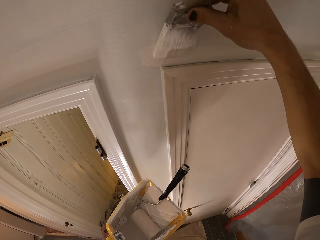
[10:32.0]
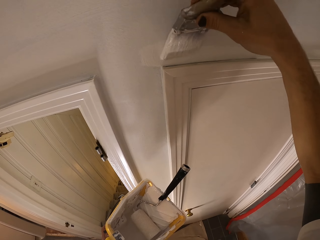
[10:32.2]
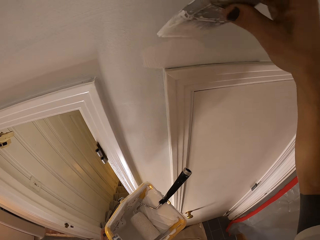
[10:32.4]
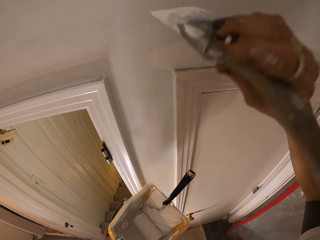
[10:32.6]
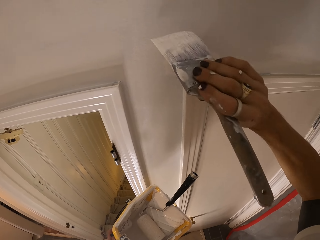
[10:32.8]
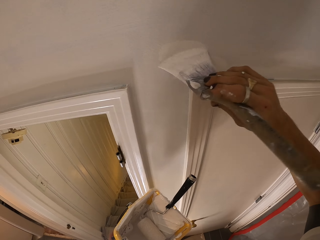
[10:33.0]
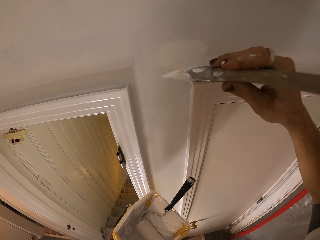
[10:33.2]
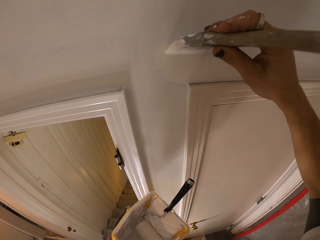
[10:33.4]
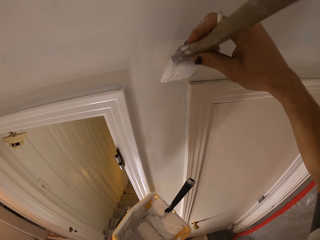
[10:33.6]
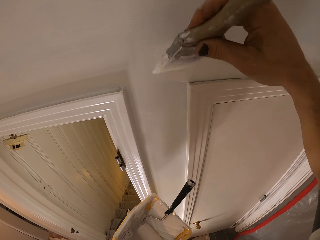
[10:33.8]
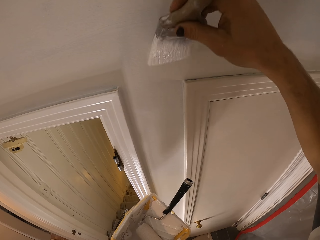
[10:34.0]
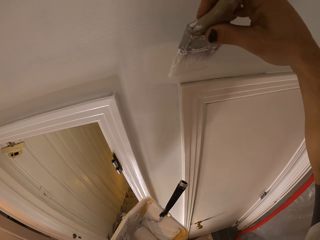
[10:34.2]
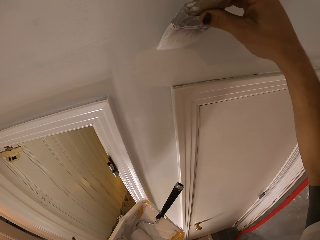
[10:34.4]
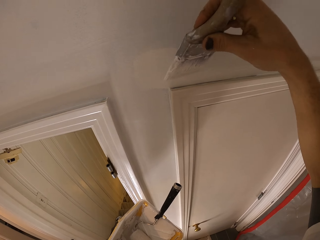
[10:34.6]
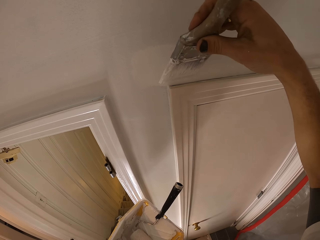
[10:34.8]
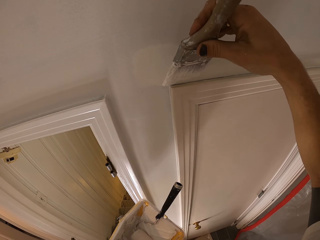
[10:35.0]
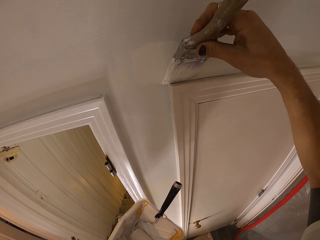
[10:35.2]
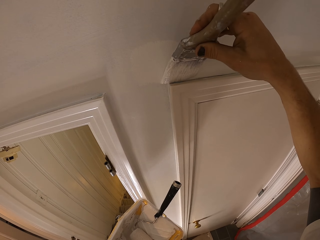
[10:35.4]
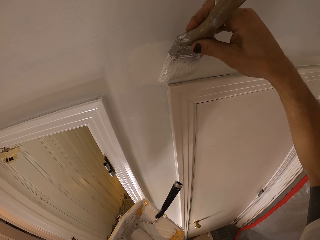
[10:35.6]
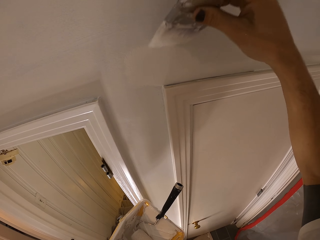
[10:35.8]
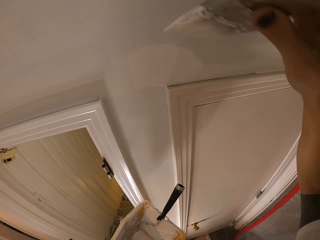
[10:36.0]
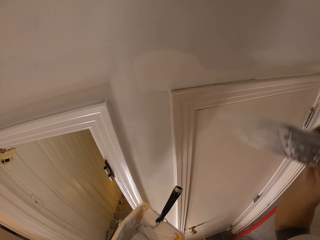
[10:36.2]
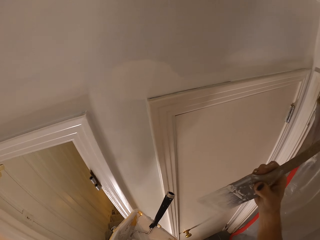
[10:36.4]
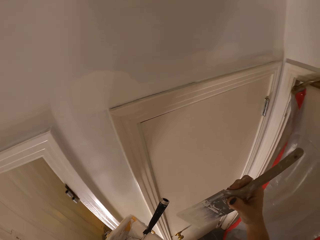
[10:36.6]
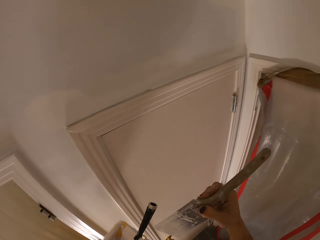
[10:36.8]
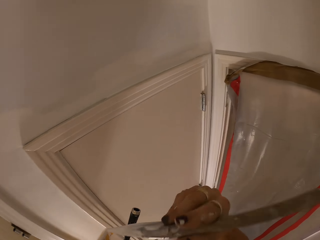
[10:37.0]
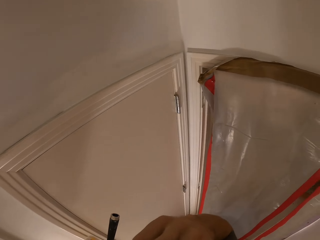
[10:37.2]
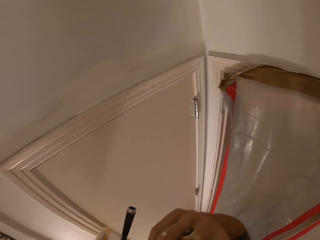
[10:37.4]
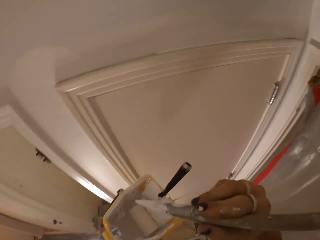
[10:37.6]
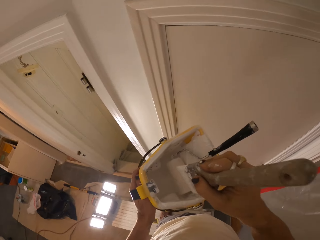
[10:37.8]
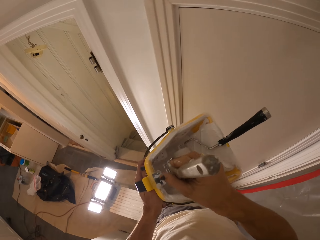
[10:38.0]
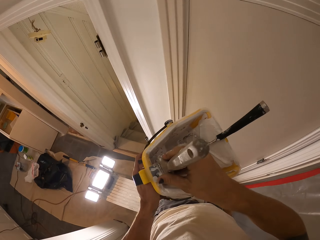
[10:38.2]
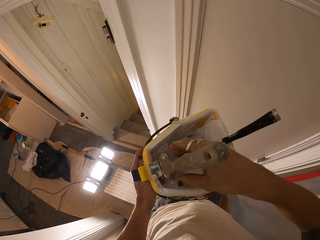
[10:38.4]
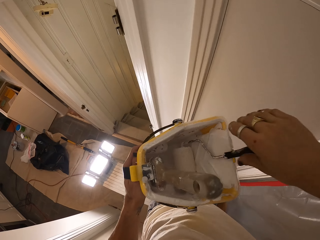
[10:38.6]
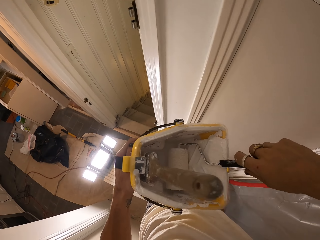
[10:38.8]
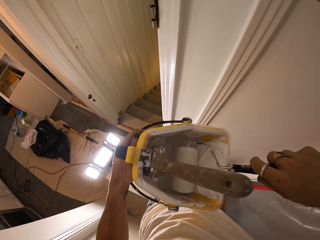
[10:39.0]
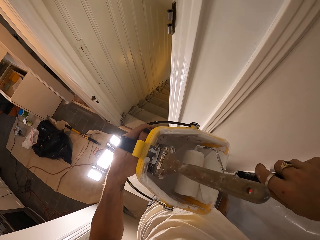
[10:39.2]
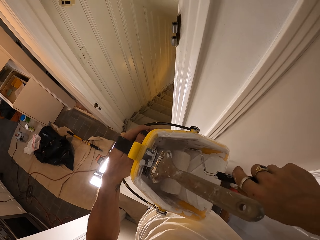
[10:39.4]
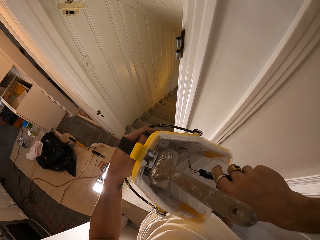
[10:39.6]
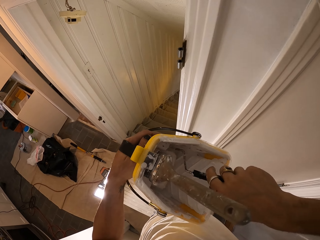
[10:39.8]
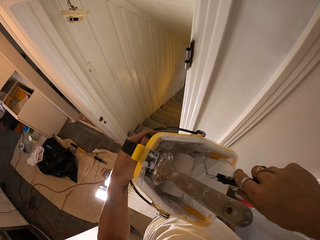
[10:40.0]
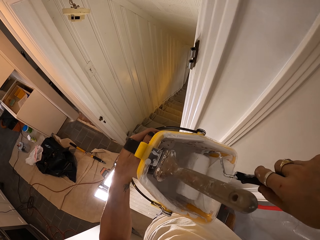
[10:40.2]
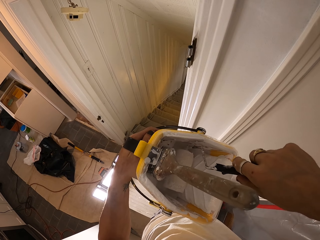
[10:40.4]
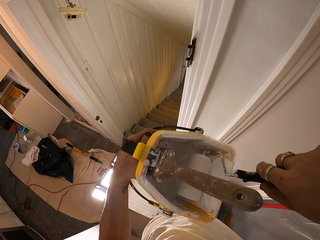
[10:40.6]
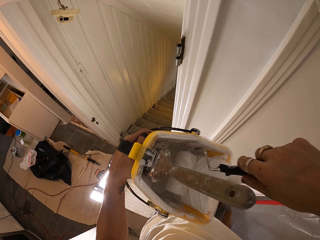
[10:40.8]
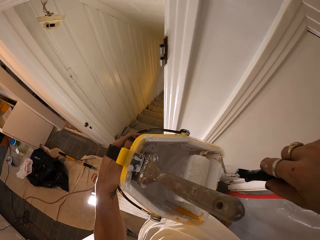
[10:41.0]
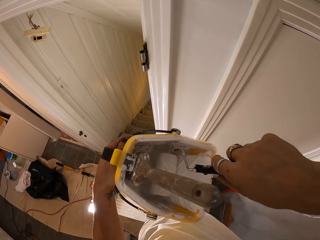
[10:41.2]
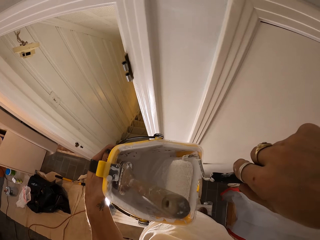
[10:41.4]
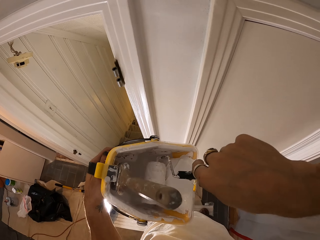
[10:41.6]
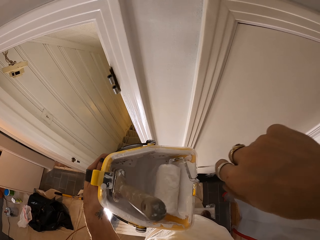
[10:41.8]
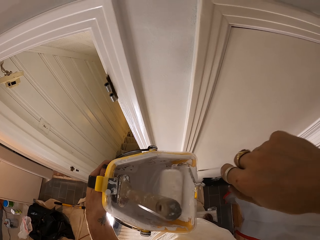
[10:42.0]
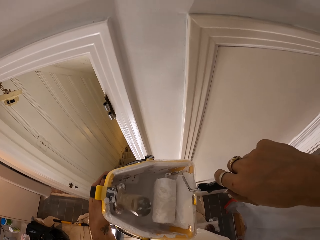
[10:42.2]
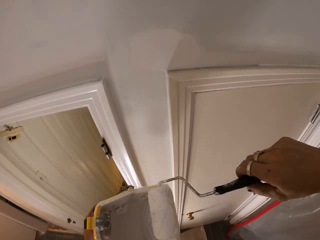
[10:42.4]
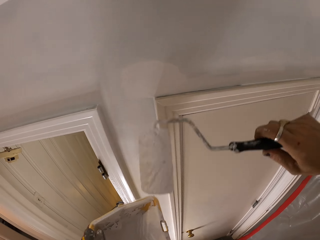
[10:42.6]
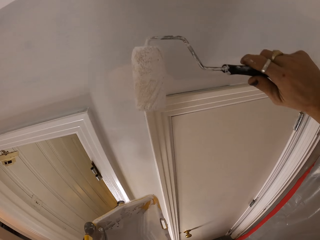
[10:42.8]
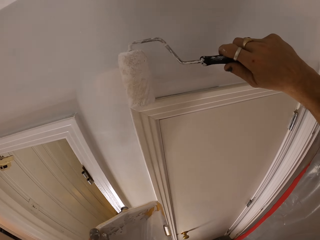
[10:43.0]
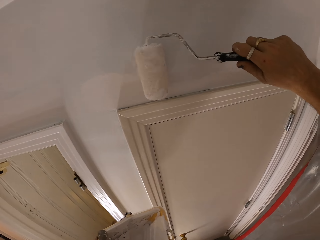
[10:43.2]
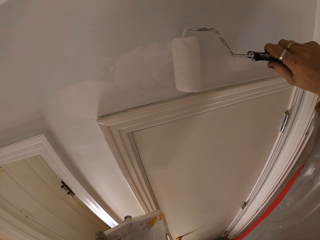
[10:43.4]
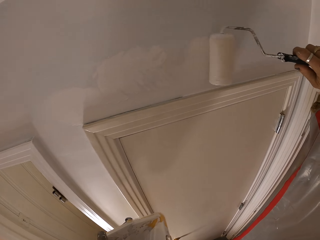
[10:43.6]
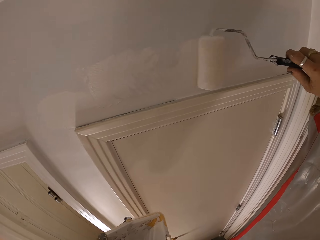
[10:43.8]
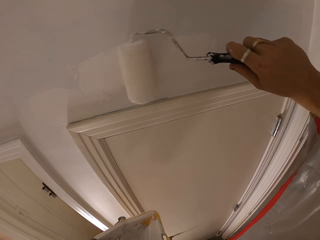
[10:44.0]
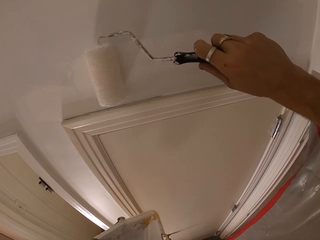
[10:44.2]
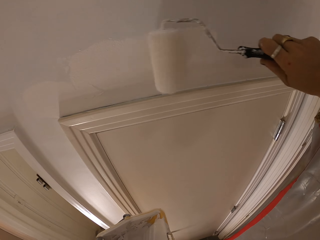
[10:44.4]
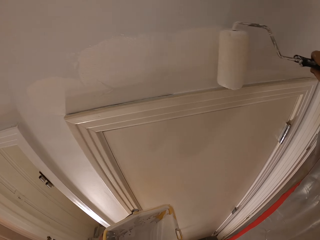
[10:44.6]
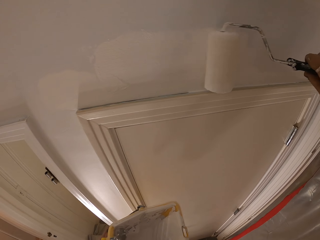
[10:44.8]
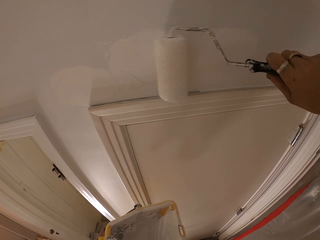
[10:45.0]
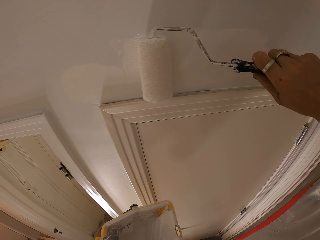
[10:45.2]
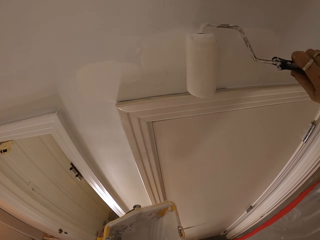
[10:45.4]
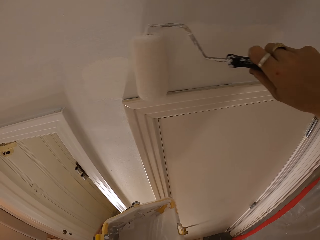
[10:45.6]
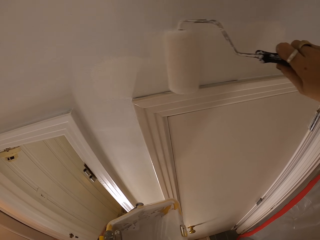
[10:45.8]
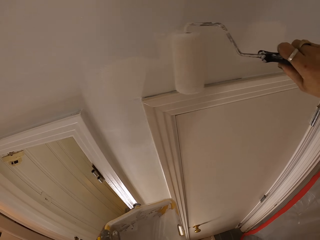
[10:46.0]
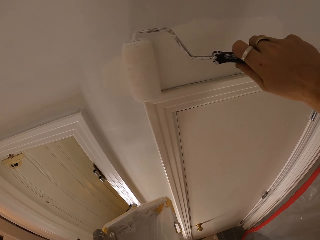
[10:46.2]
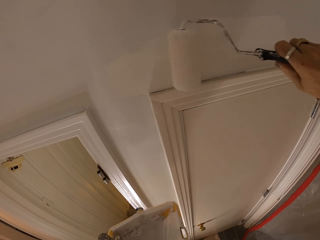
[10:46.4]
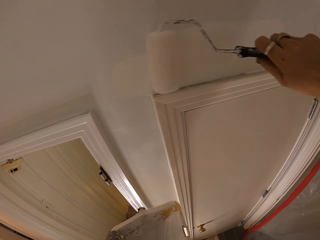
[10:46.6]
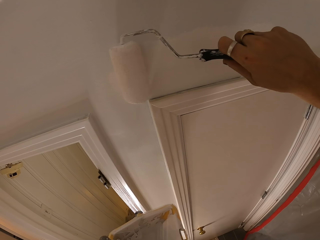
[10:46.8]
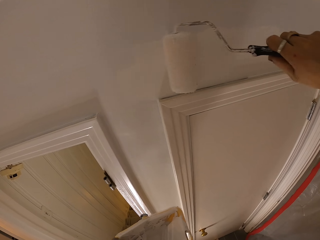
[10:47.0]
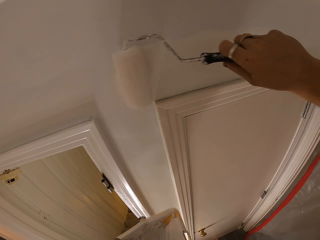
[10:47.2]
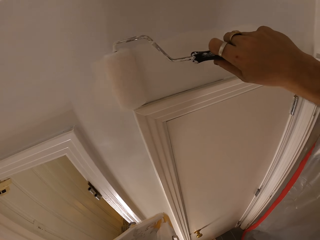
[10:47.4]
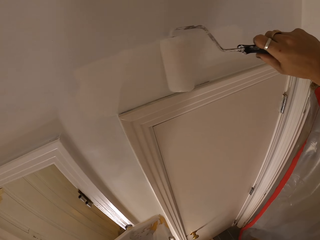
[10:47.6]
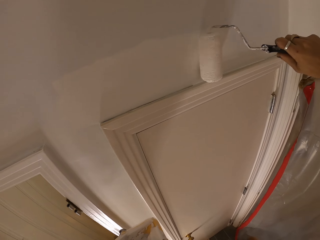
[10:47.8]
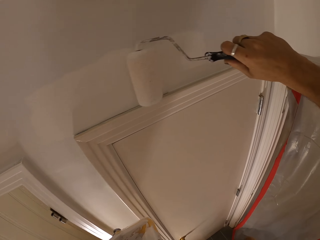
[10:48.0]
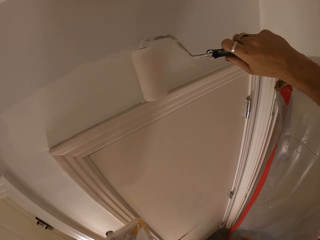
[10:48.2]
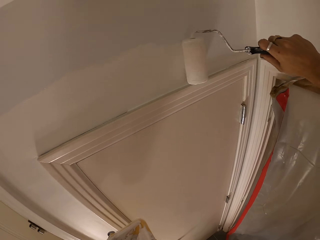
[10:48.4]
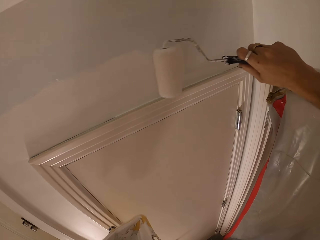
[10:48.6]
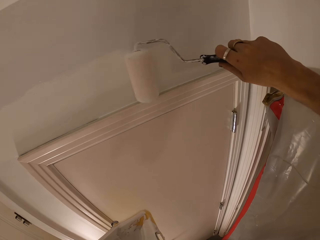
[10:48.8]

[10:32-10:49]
The camera wearer dips a brush in the paint. They take the roller. They paint a wall.

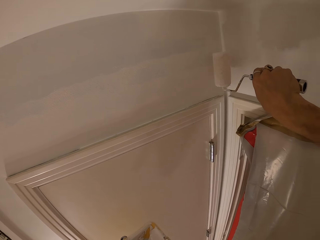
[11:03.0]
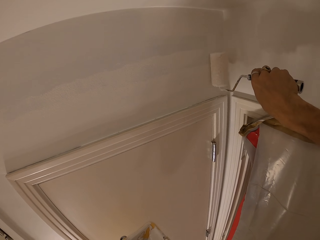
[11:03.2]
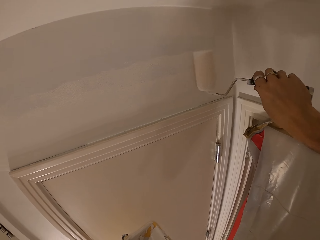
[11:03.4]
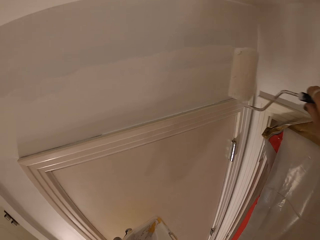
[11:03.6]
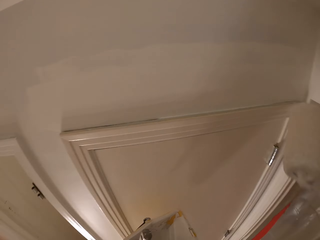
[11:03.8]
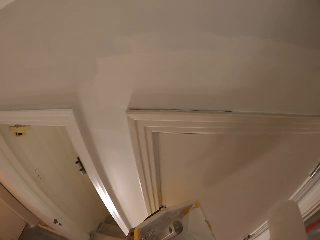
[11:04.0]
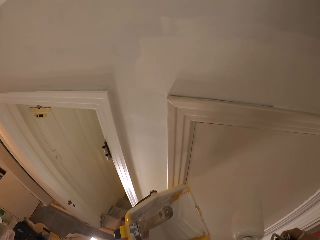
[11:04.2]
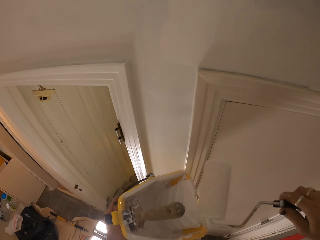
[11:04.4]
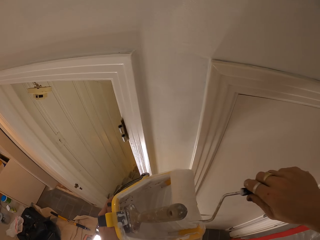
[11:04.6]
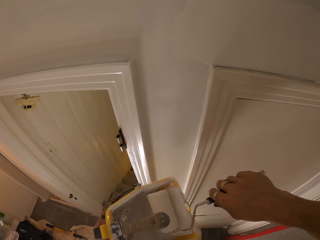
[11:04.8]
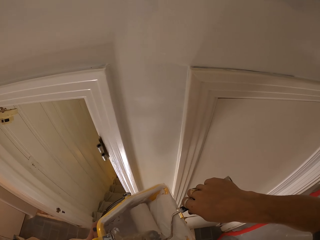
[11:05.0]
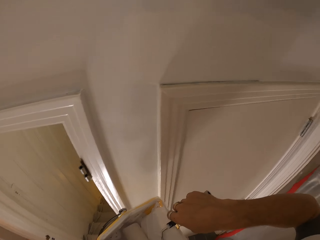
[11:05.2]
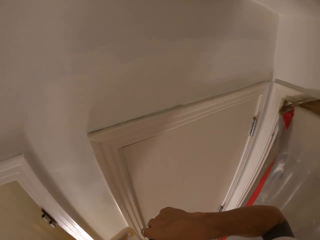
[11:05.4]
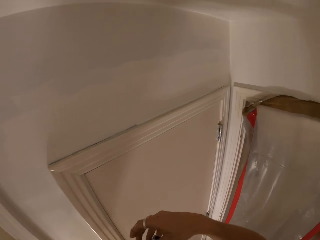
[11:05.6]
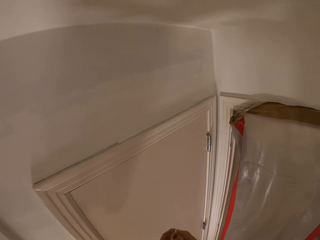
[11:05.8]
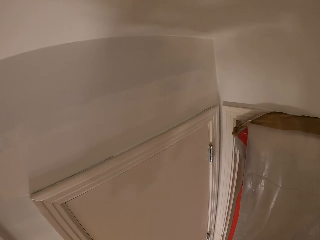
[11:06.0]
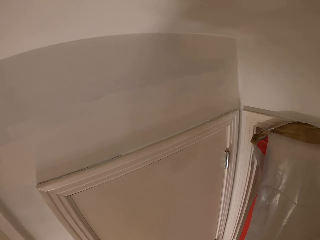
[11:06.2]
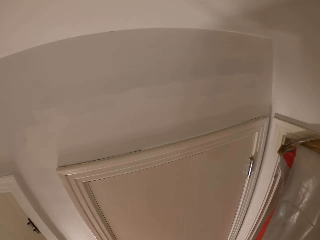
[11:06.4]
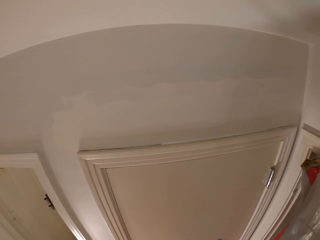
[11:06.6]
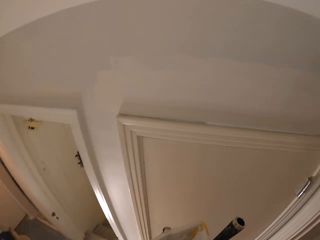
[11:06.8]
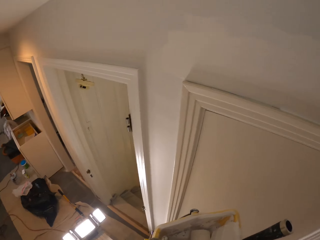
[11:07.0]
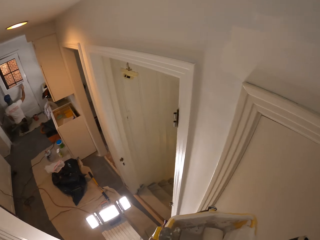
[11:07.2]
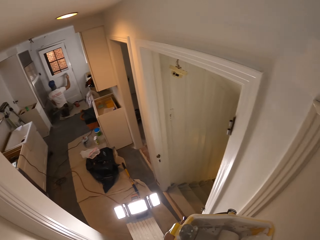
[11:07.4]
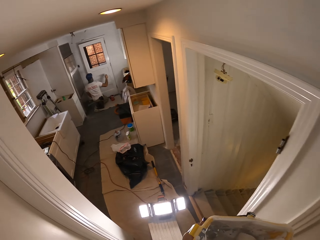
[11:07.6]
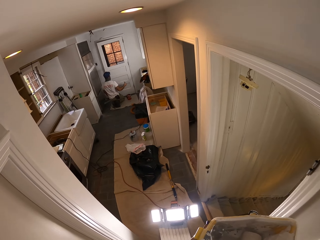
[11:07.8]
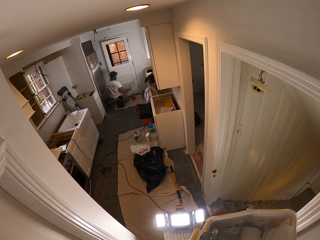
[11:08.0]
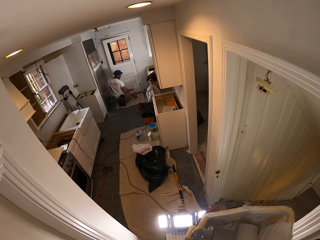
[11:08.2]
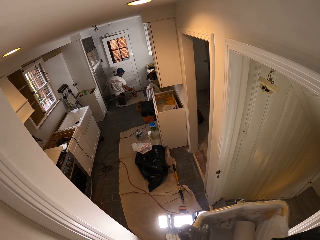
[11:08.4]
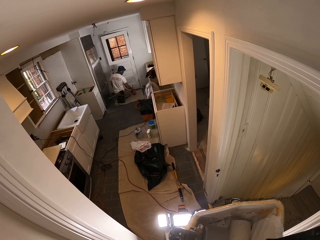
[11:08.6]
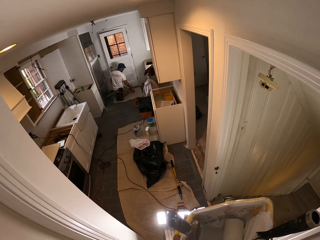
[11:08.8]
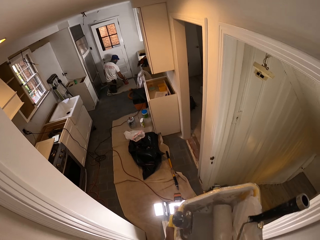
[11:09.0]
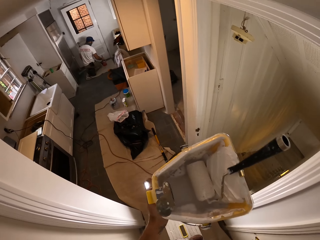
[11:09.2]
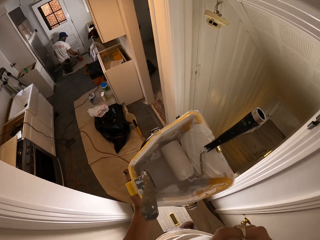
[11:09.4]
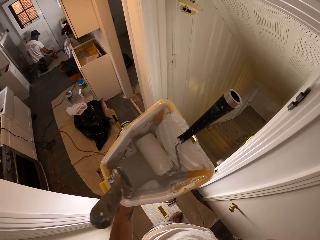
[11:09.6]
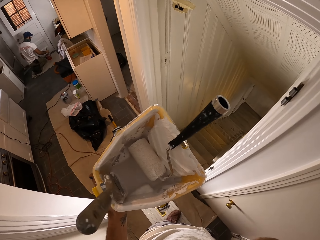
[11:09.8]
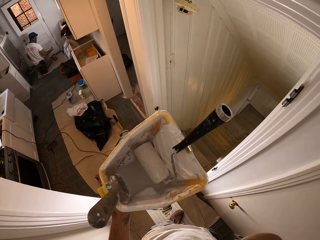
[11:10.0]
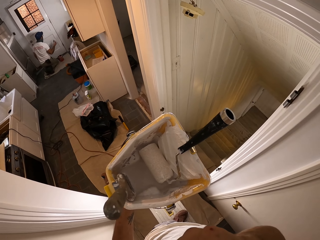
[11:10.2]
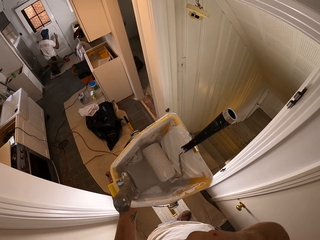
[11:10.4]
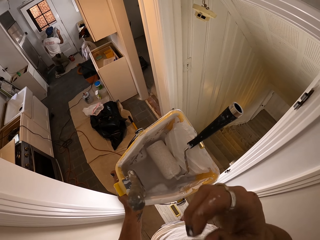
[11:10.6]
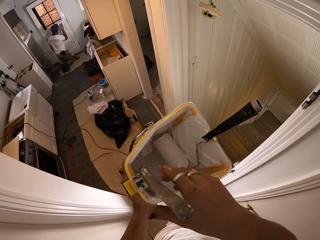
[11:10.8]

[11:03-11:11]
The camera wearer dips a paint brush in the paint.
